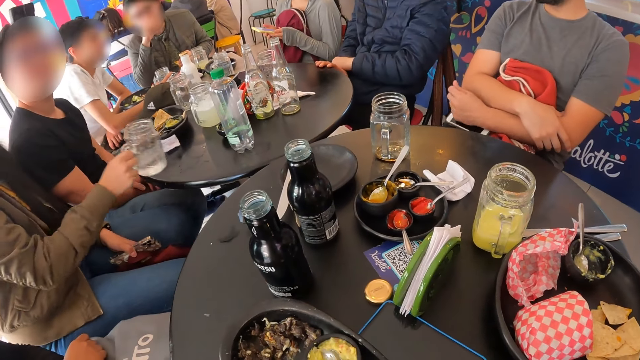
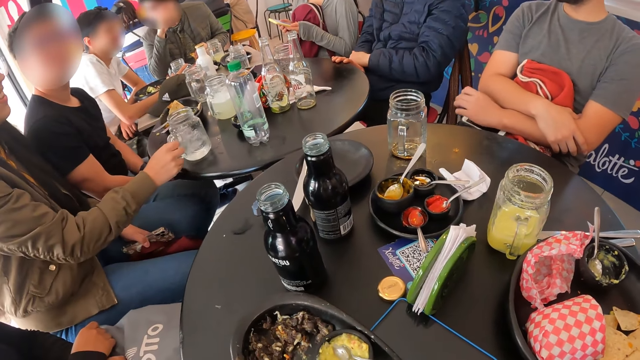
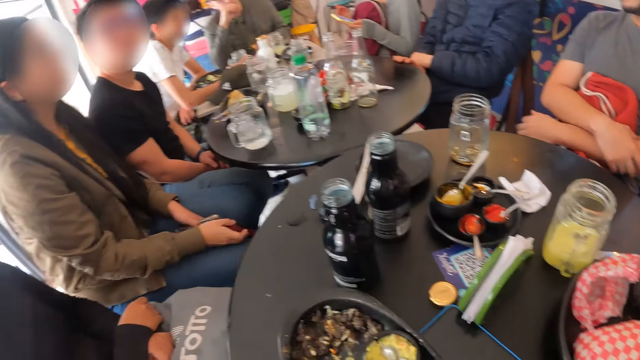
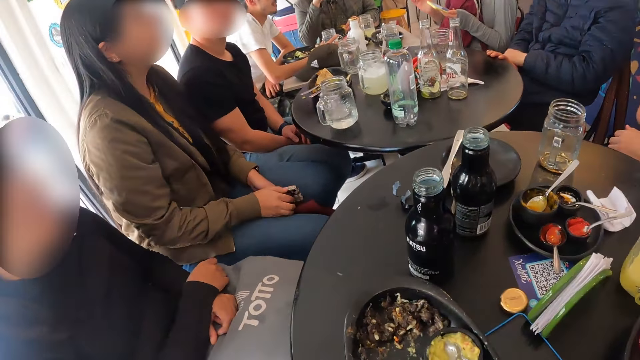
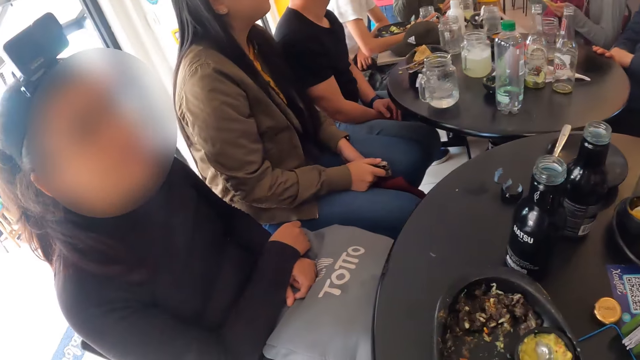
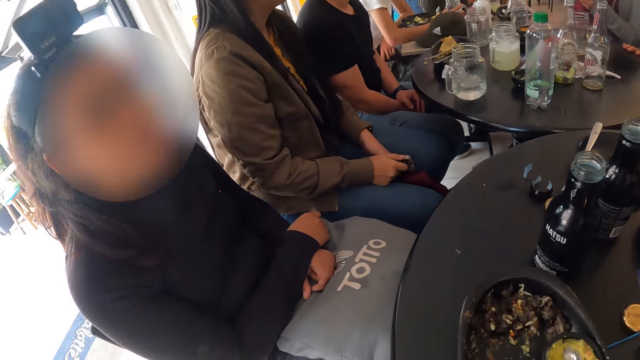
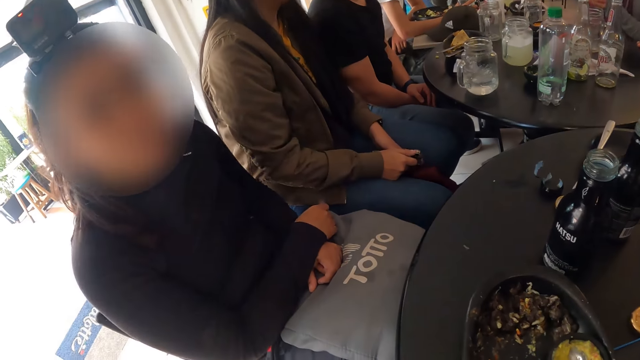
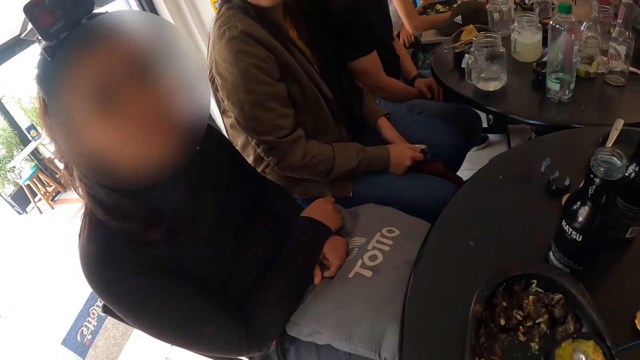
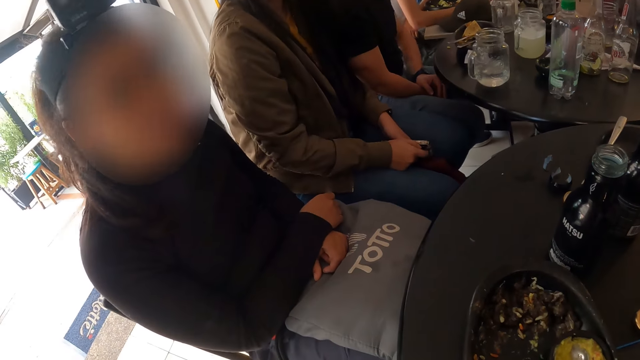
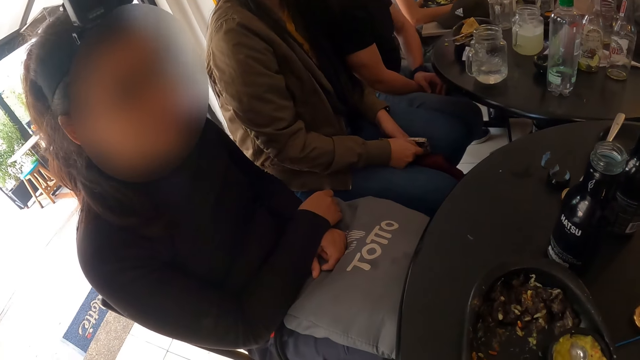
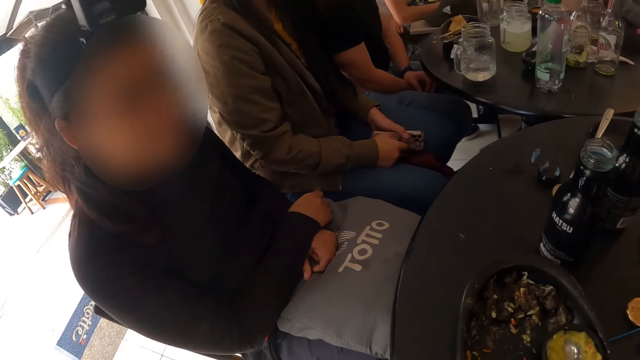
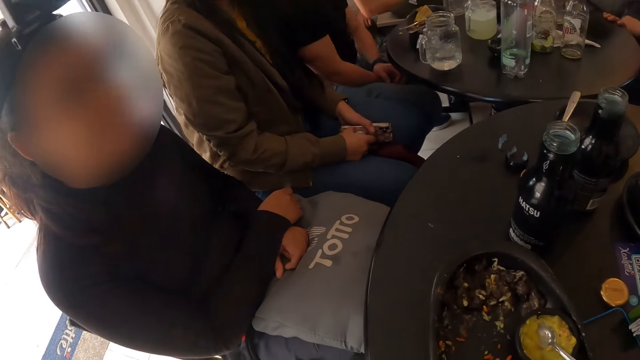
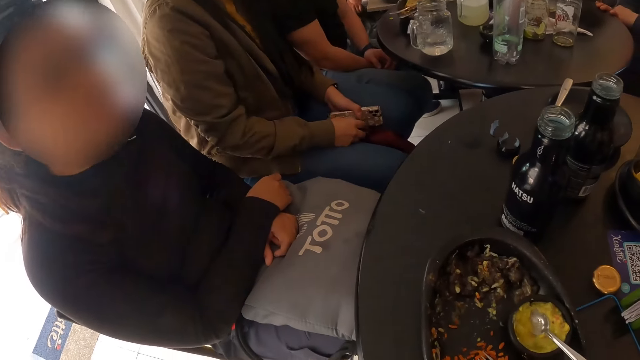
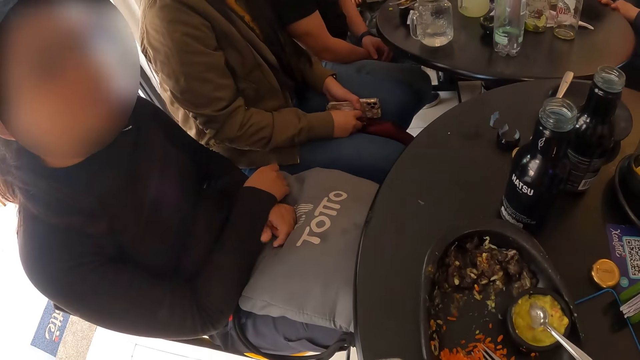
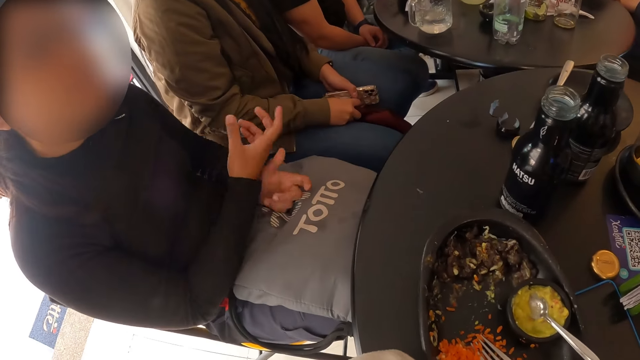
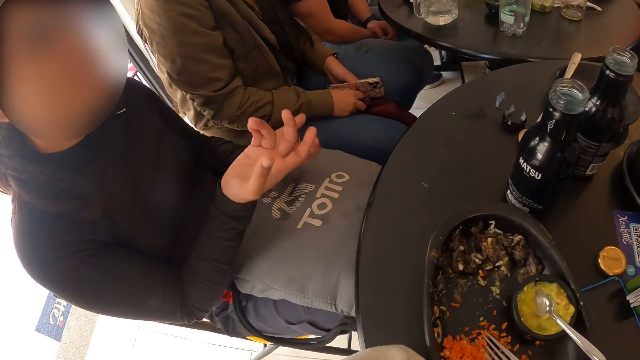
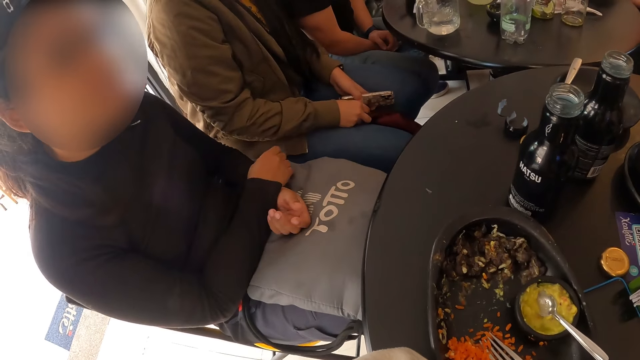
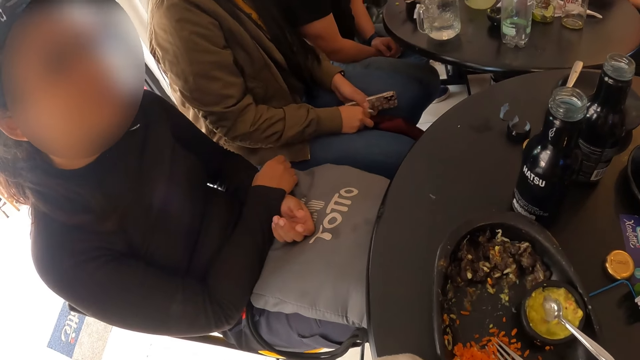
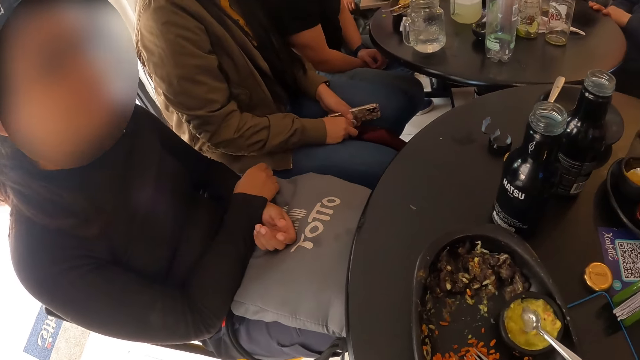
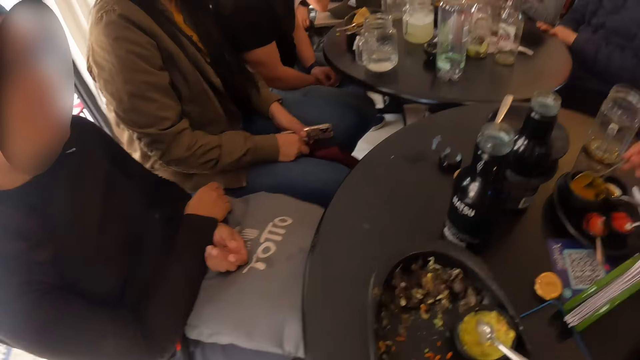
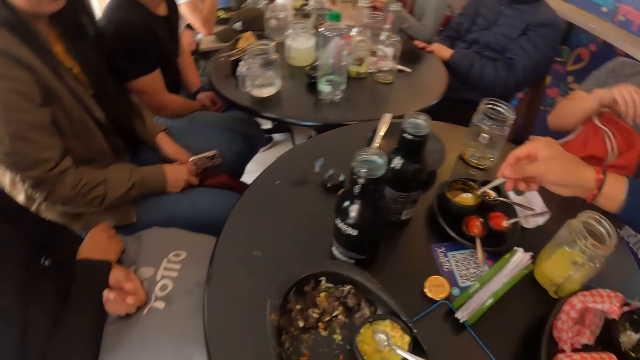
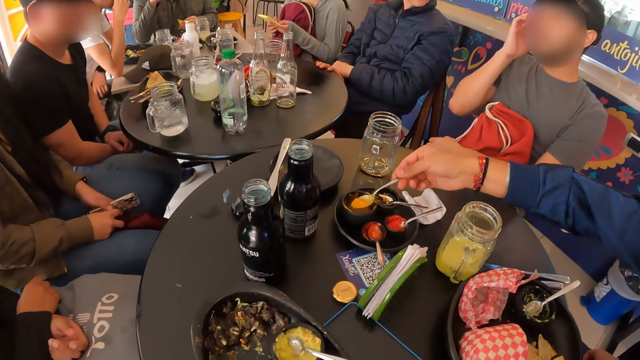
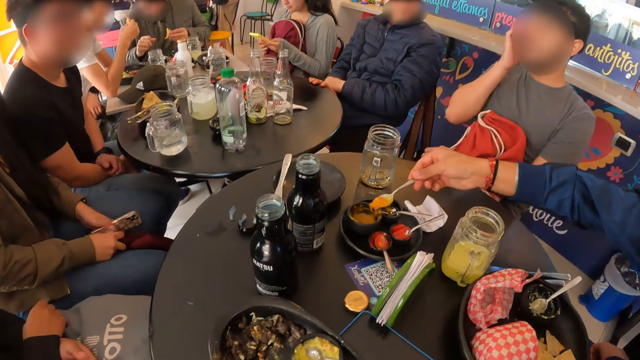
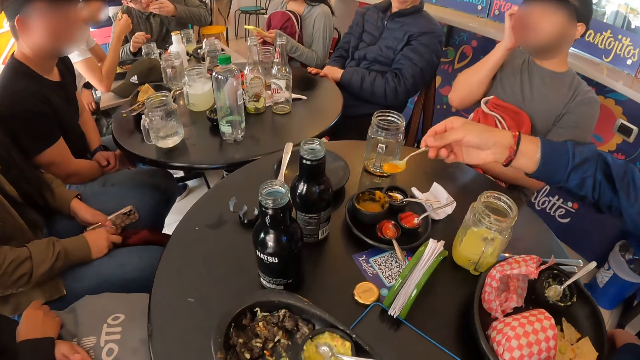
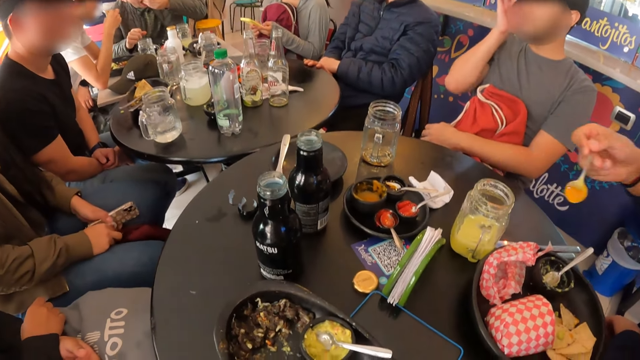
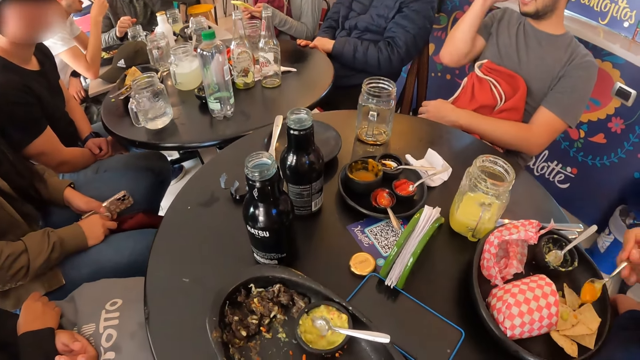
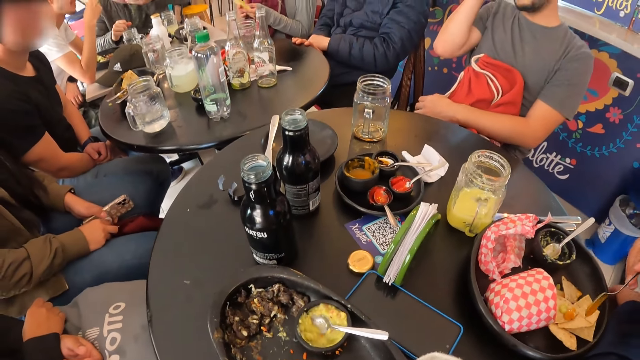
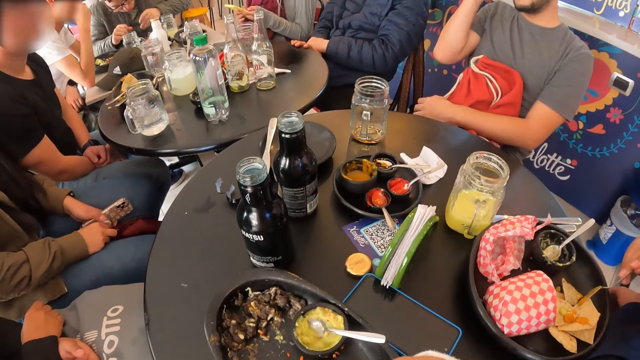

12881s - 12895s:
A lady communicates to the camera wearer. A woman interacts with the group of people and the camera wearer. The man takes cream from a plate with a spoon in his right hand. The camera wearer looks around.

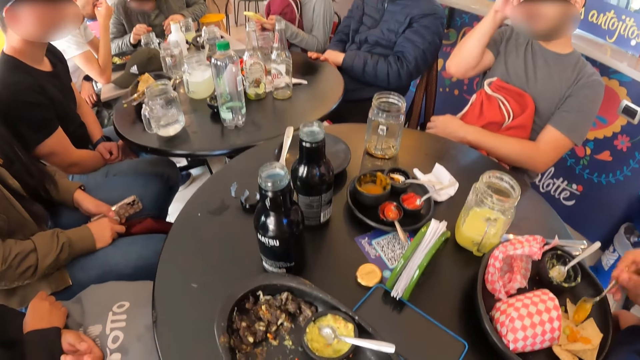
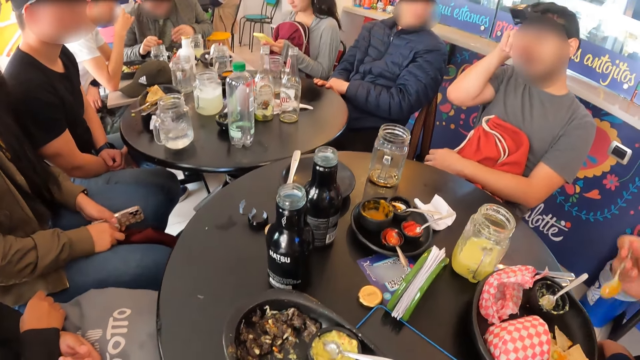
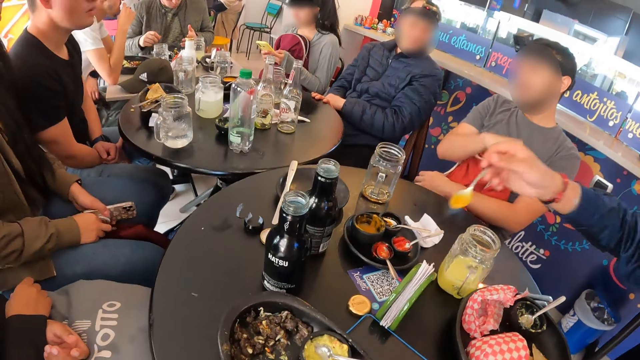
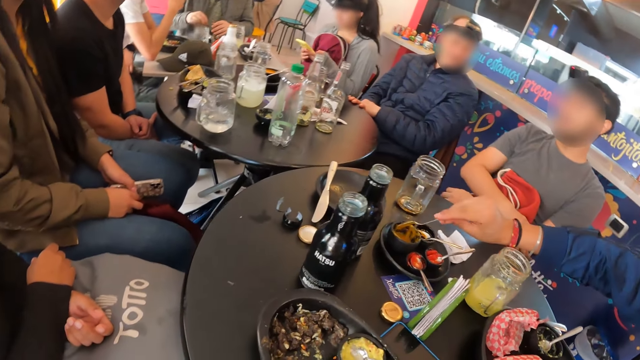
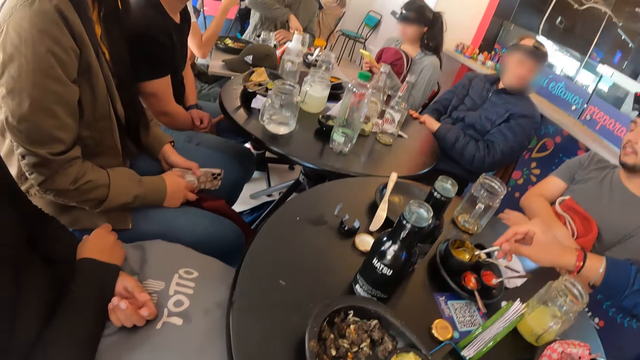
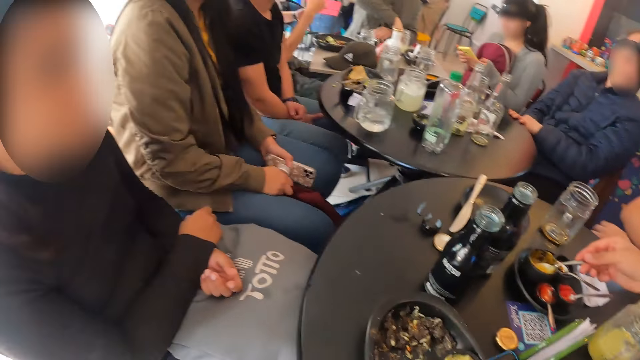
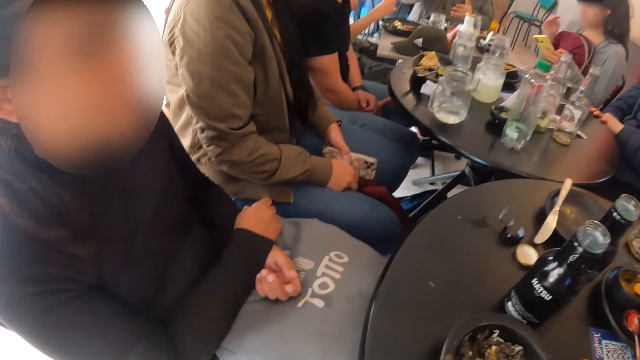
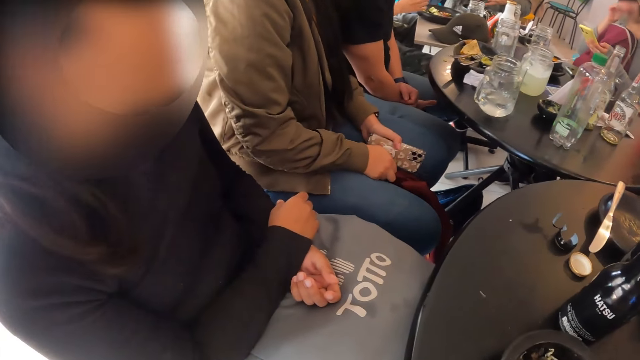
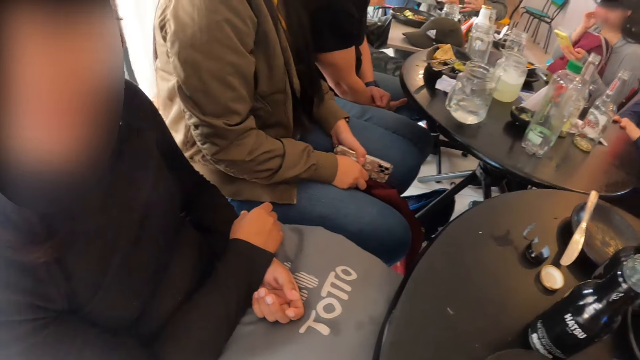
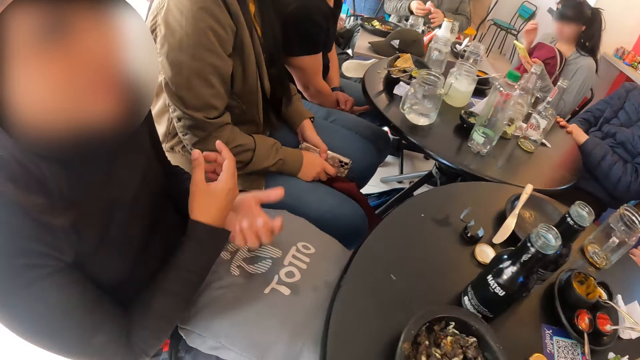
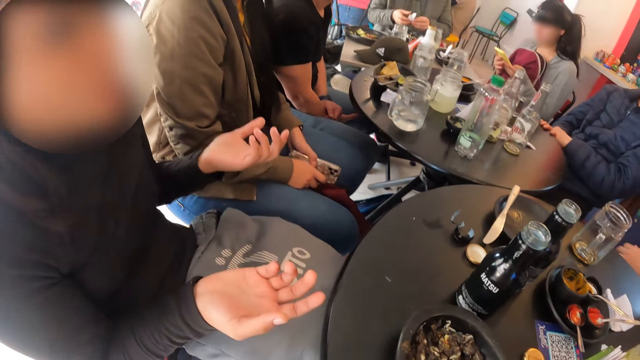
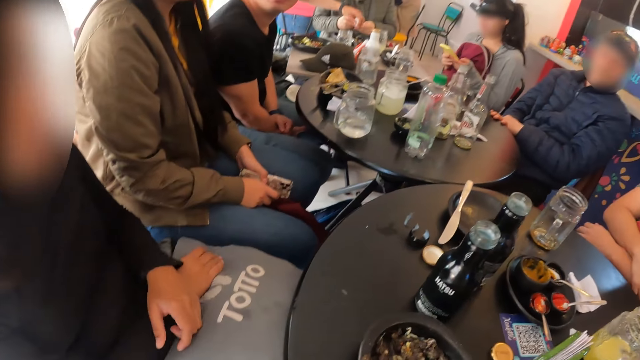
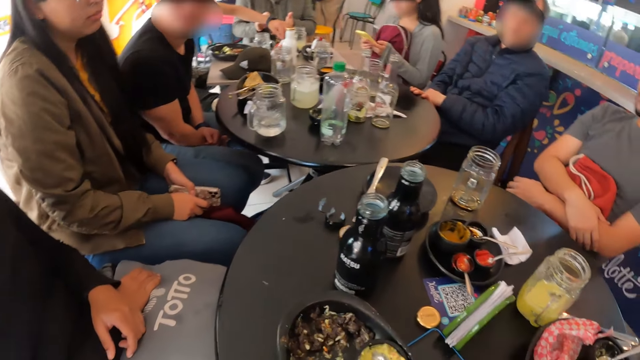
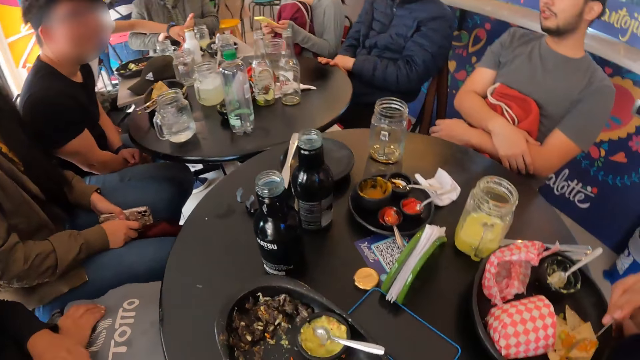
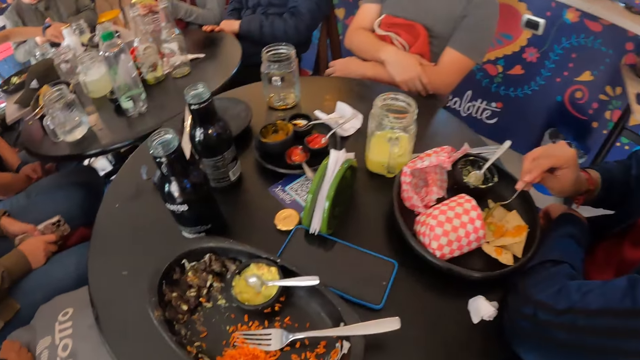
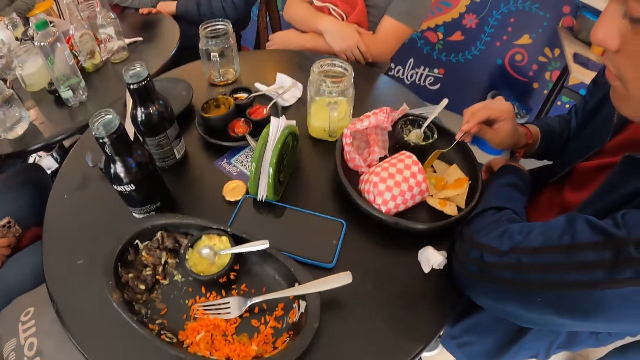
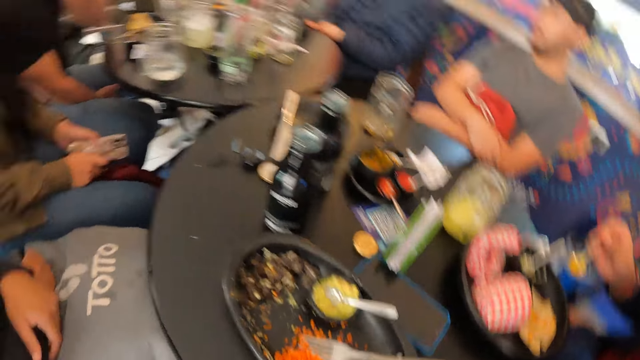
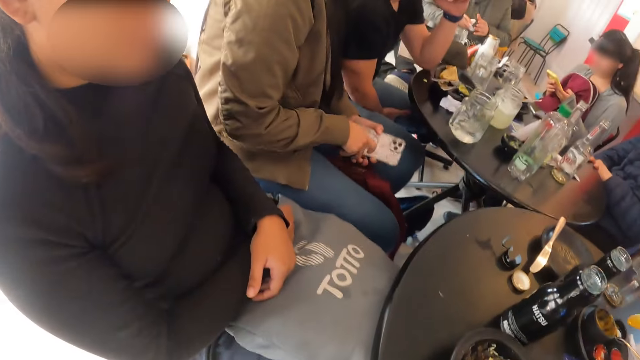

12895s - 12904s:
The woman interacts with the group of people and the camera wearer.
